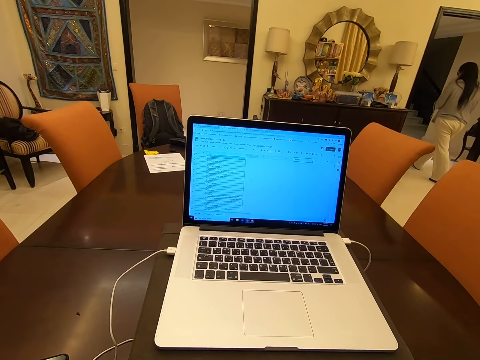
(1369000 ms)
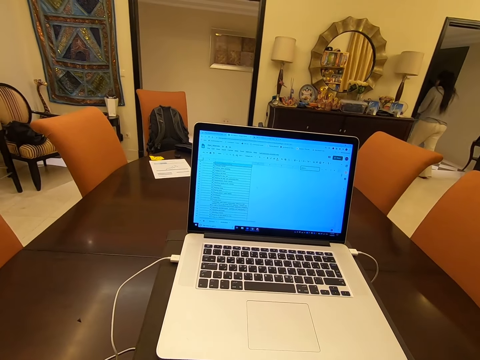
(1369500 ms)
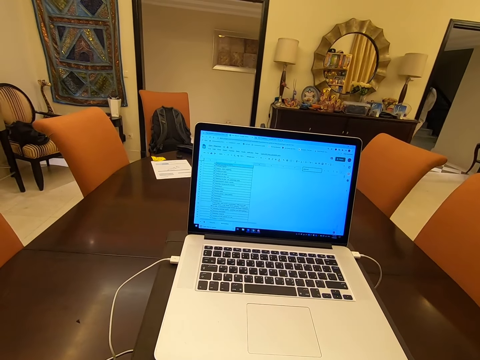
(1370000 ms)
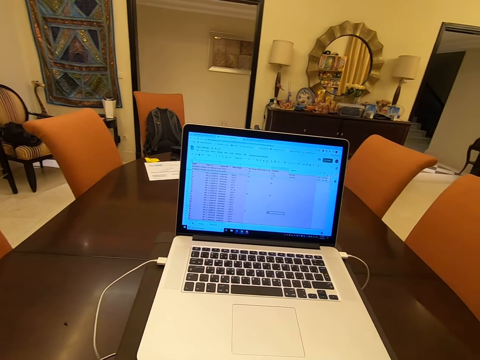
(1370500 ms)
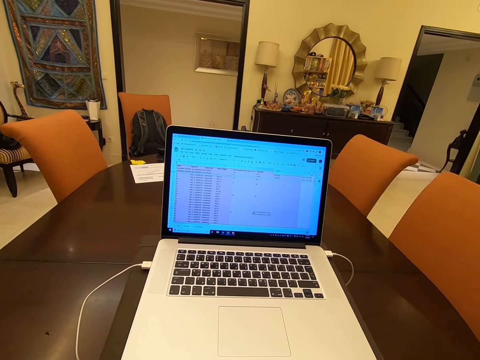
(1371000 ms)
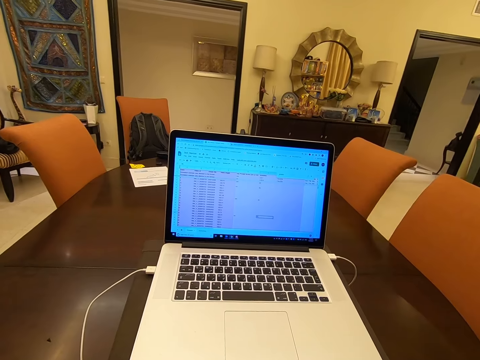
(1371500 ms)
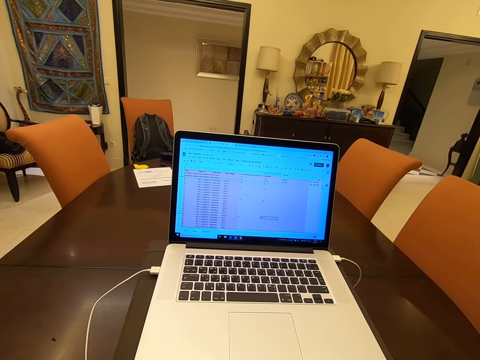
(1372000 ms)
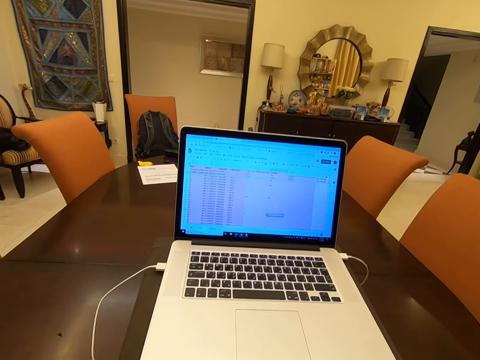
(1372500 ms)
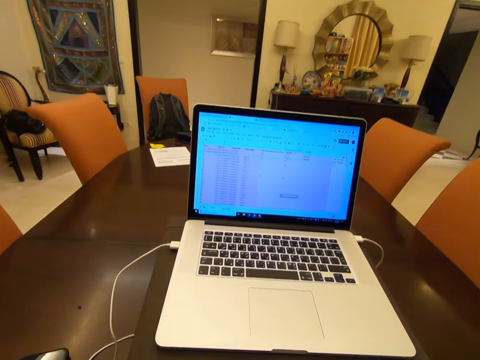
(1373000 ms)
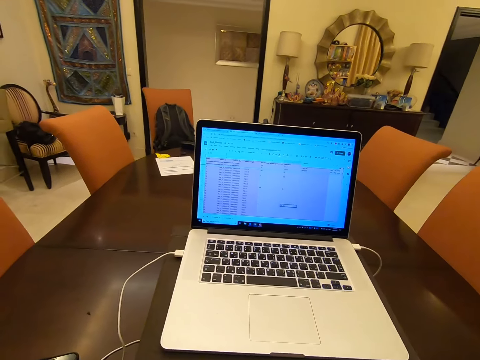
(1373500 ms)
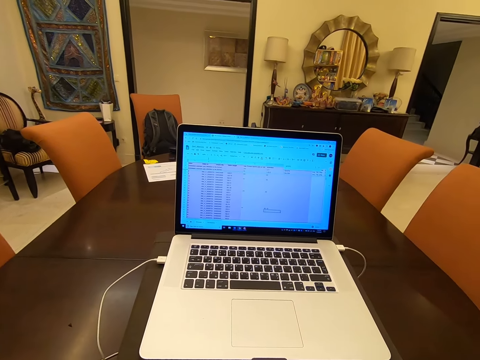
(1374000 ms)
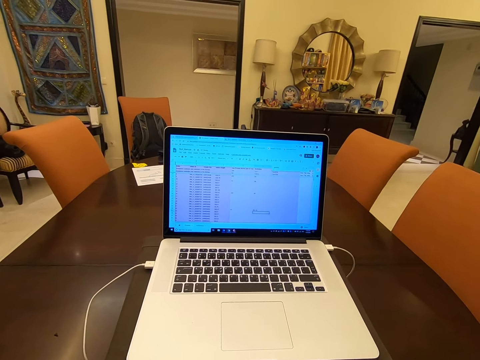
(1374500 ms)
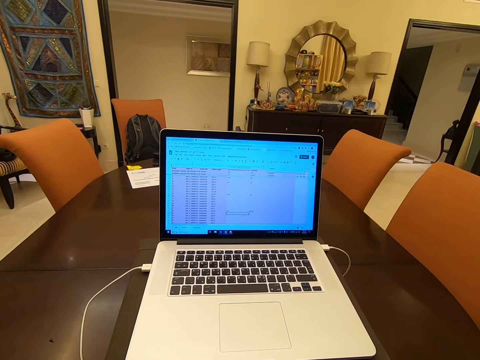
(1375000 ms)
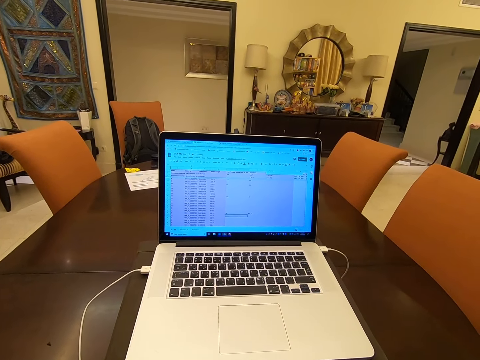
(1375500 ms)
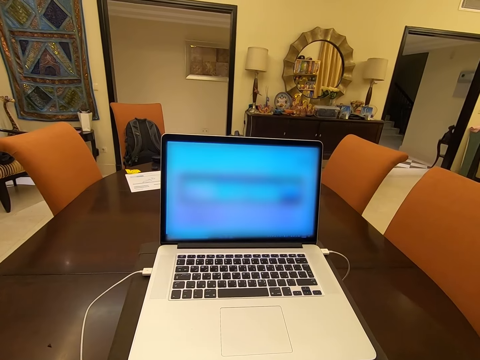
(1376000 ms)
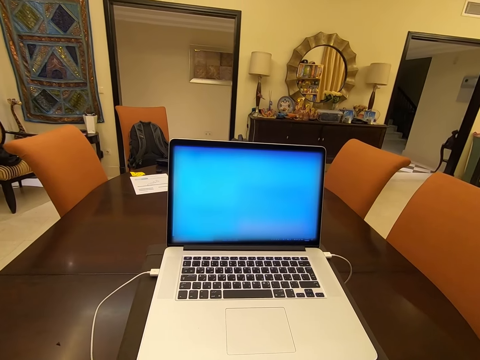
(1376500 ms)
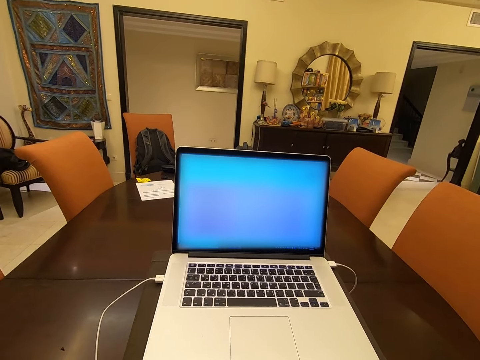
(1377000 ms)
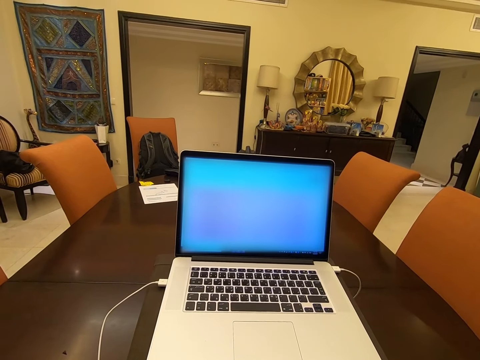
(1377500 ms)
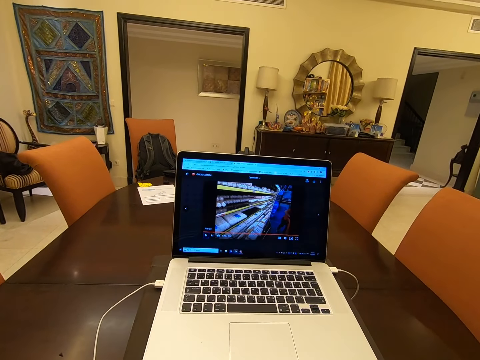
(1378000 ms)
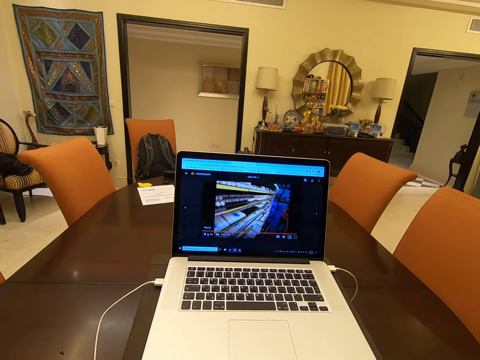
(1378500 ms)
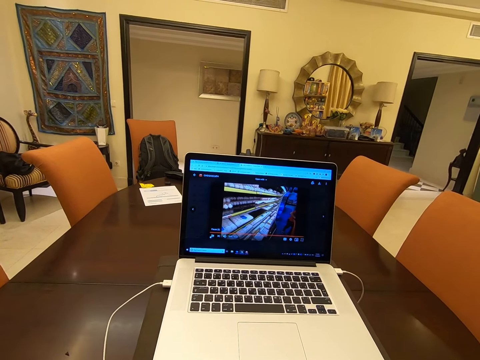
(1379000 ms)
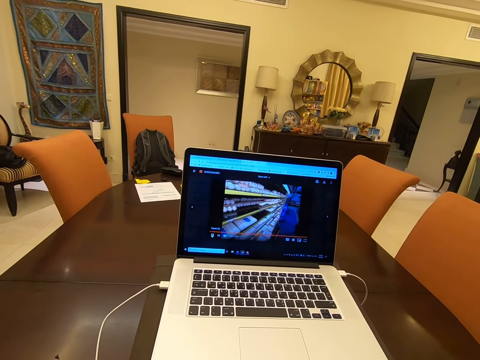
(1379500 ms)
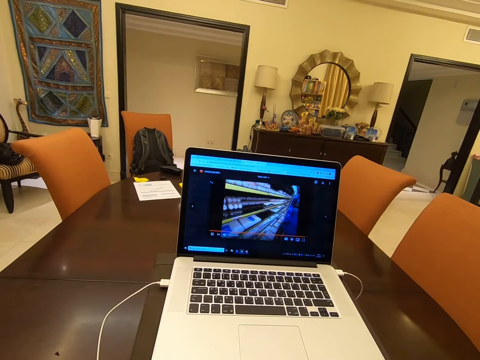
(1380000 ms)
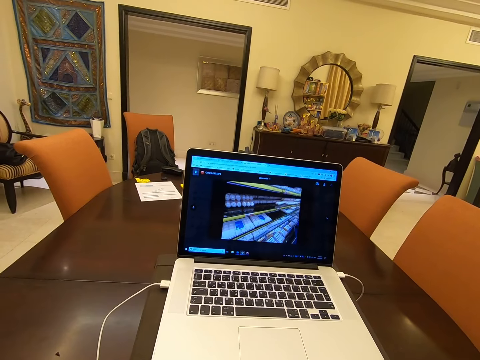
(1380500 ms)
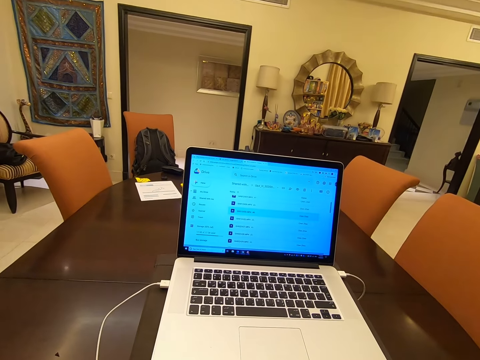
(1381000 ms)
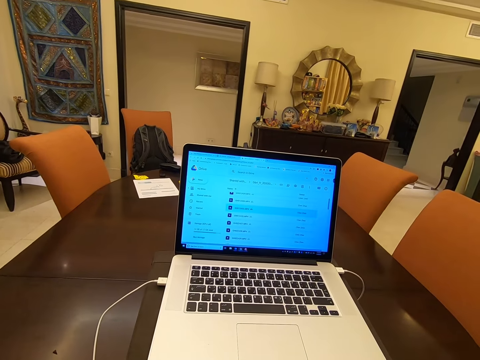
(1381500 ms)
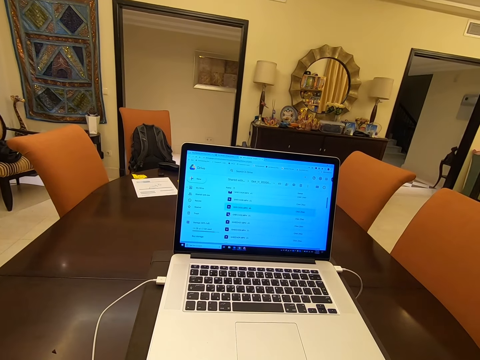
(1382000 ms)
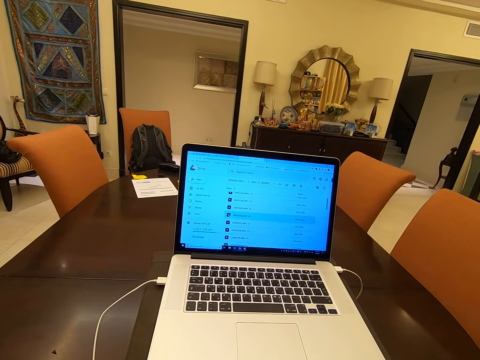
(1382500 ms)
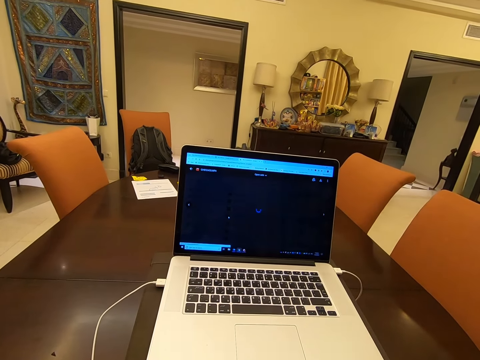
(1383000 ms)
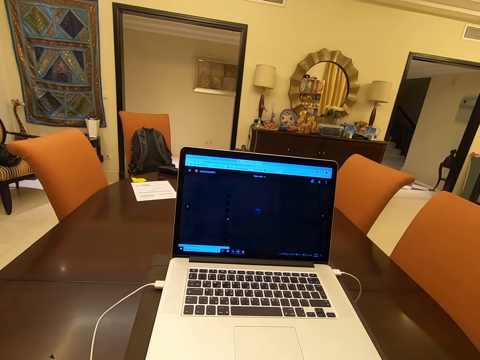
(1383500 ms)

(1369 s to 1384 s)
The camera wearer presses the mouse. They press the mouse again.

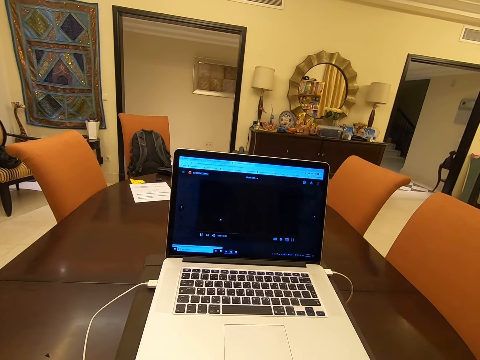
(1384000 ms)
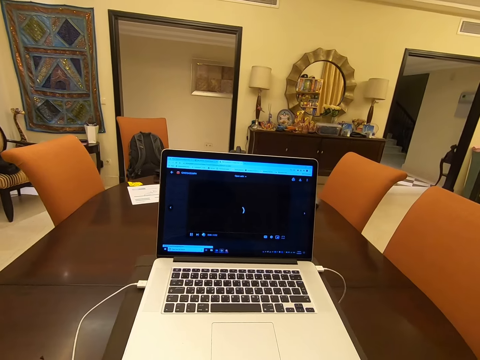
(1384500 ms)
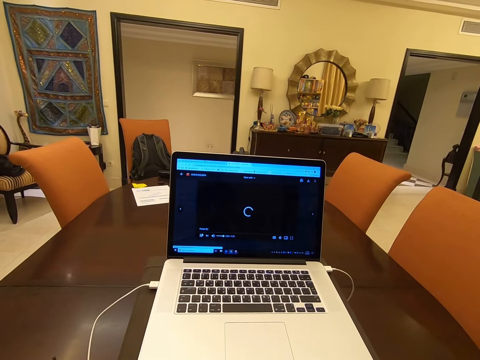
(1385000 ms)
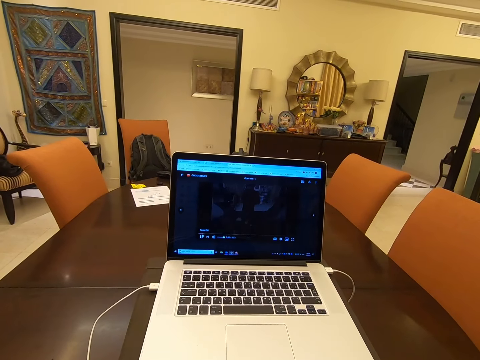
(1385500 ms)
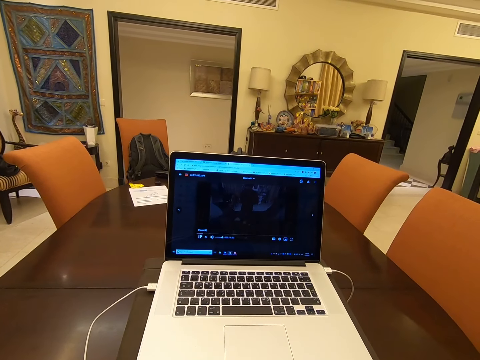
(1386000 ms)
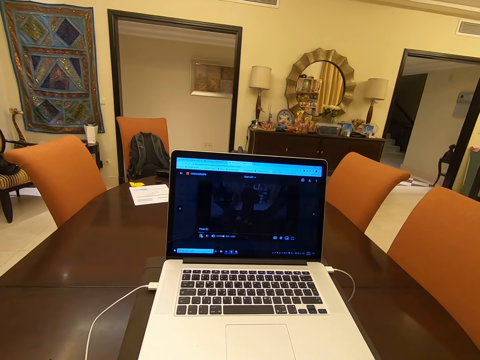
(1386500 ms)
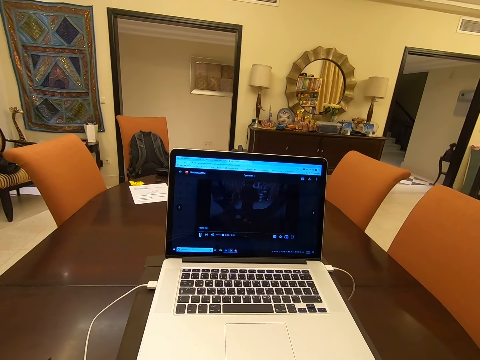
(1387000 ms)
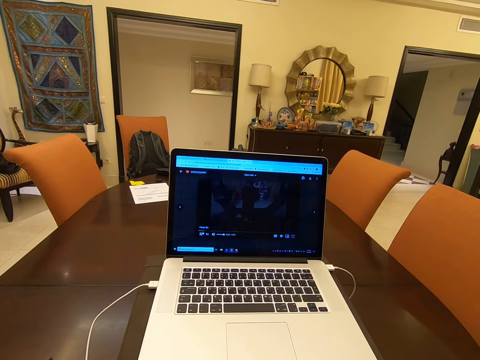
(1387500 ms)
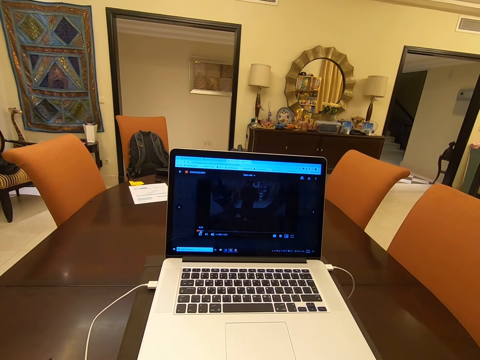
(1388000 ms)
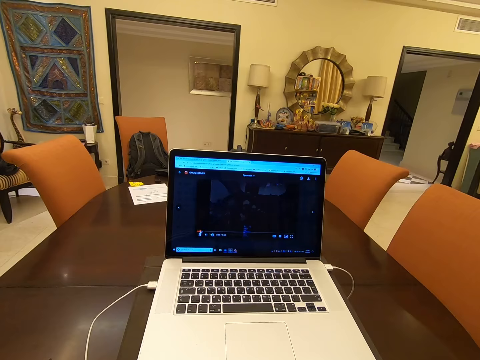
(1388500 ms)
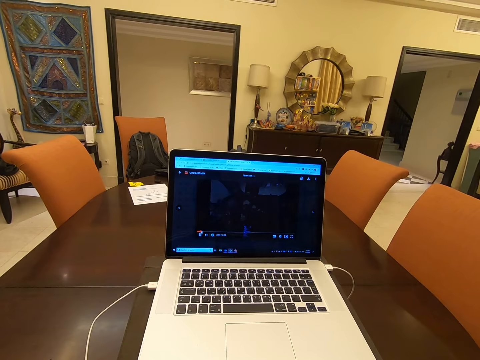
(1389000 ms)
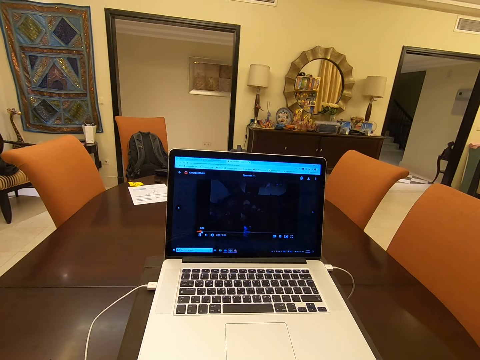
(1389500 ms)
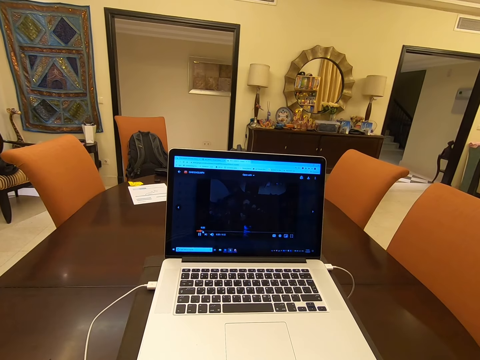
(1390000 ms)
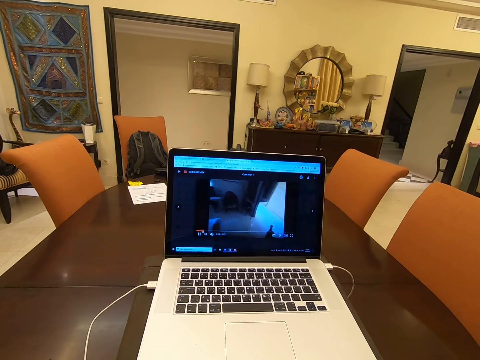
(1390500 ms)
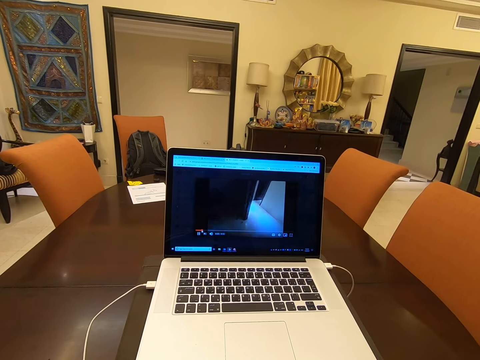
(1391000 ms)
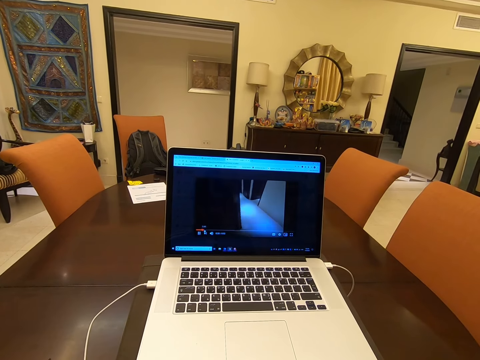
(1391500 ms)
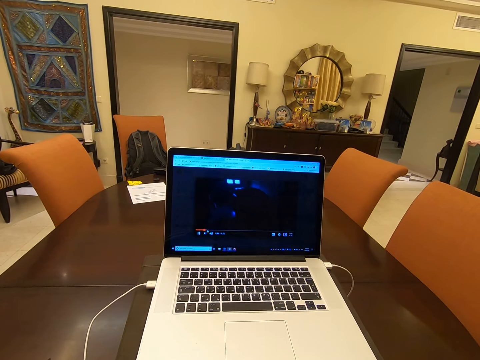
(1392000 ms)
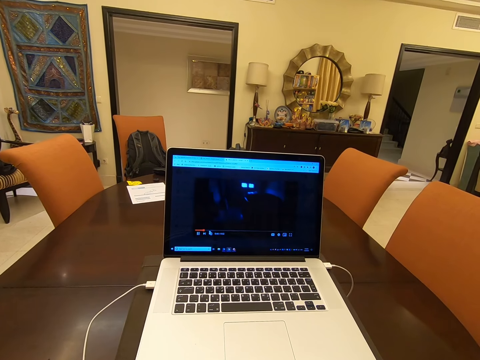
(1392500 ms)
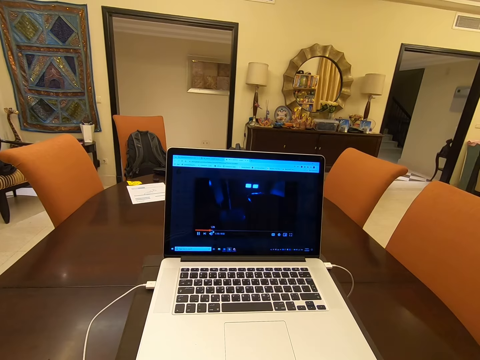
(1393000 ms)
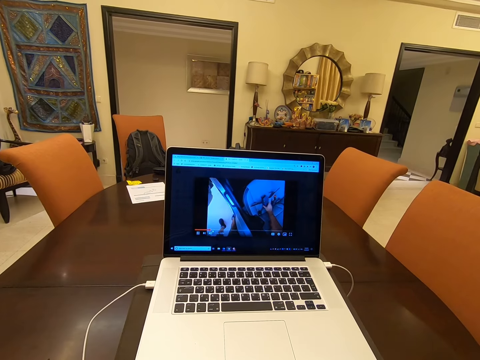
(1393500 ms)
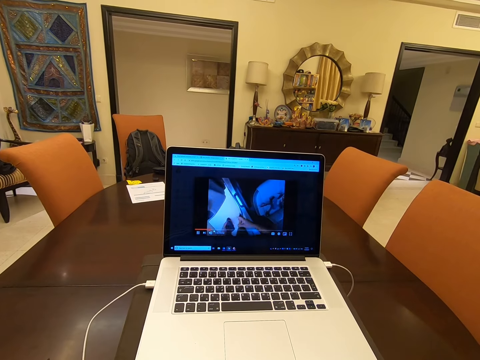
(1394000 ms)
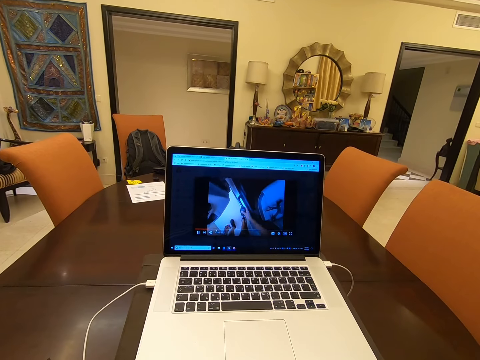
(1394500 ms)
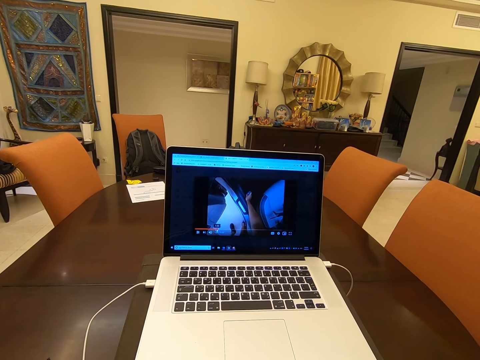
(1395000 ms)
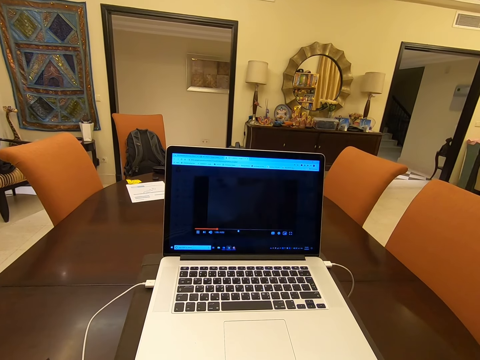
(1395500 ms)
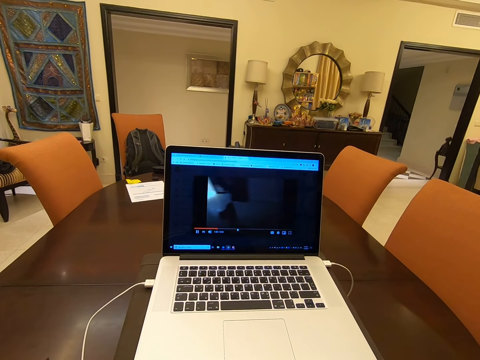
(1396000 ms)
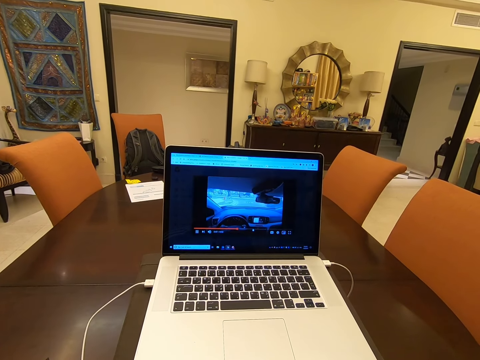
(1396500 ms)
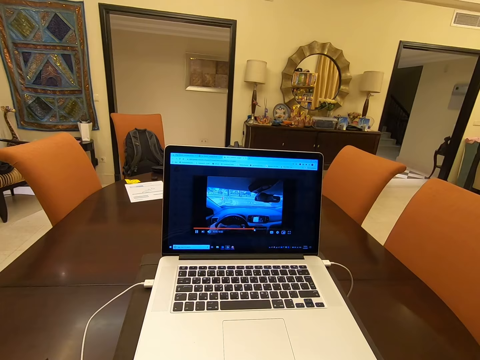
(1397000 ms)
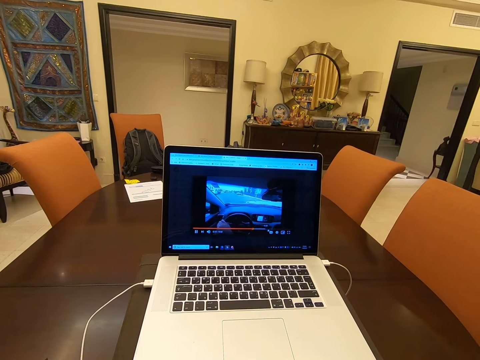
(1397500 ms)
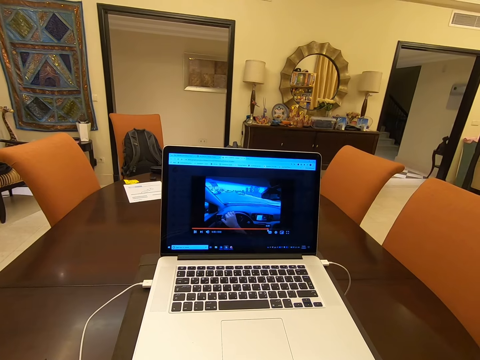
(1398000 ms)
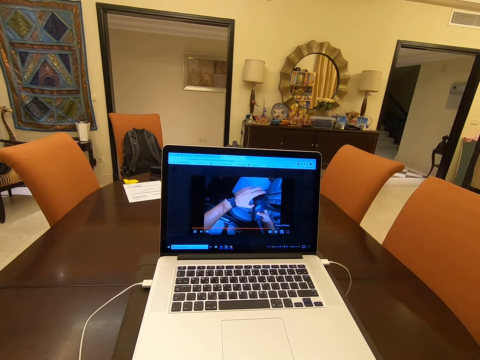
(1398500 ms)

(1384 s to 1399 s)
The camera wearer watches a movie in the laptop.
